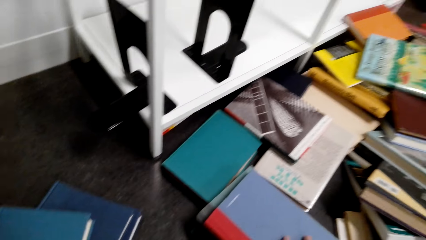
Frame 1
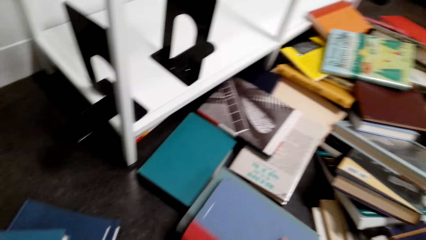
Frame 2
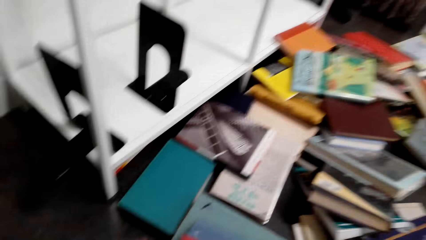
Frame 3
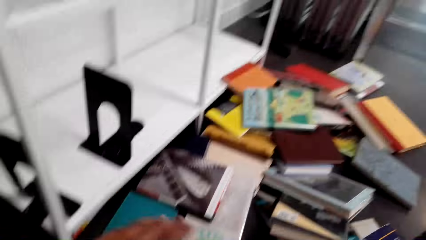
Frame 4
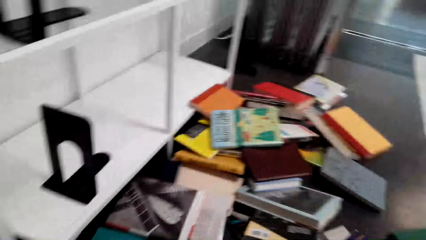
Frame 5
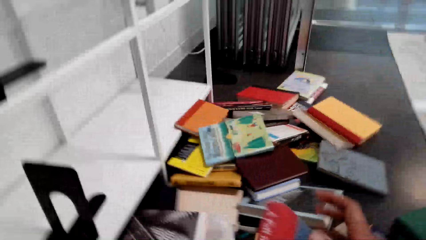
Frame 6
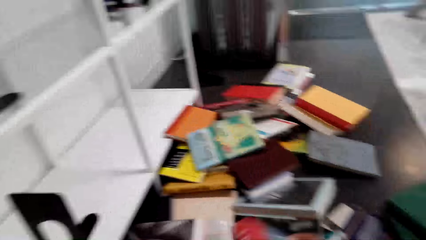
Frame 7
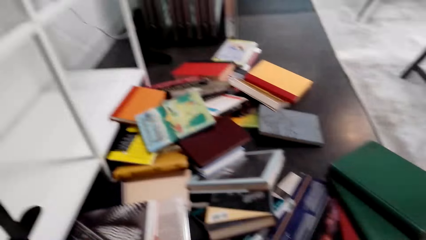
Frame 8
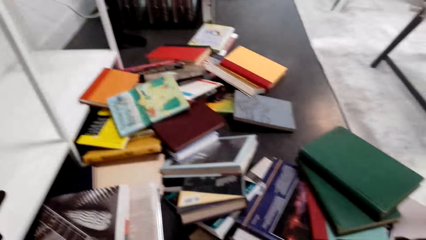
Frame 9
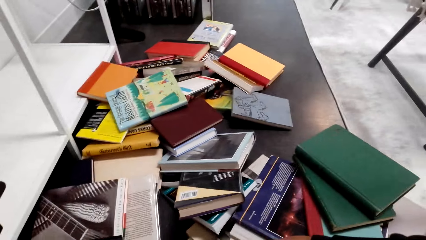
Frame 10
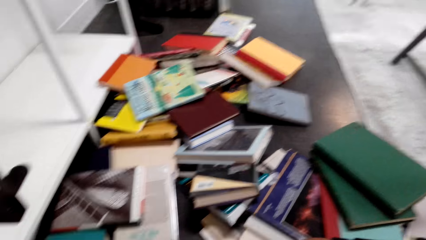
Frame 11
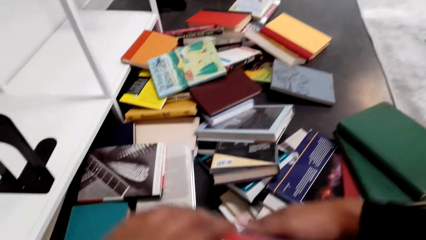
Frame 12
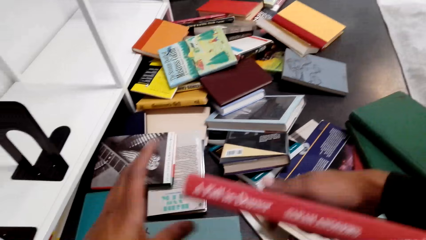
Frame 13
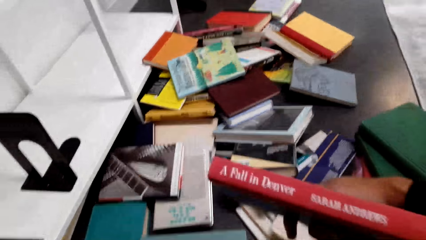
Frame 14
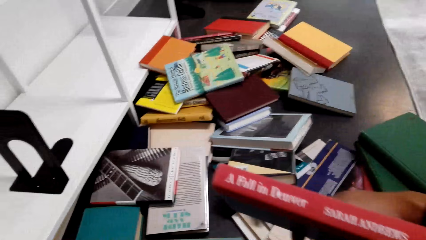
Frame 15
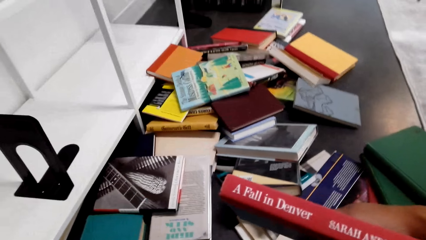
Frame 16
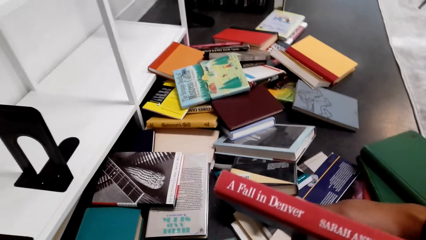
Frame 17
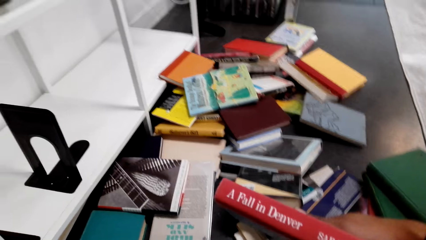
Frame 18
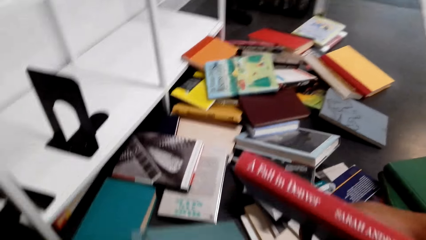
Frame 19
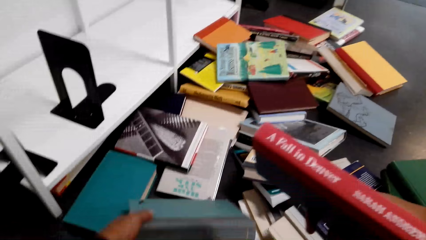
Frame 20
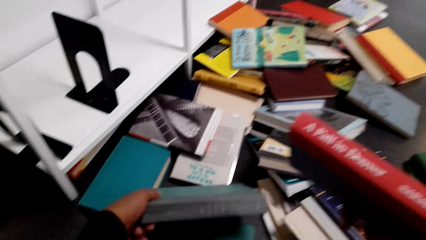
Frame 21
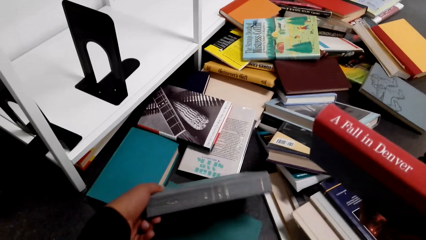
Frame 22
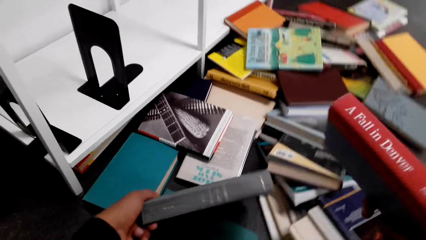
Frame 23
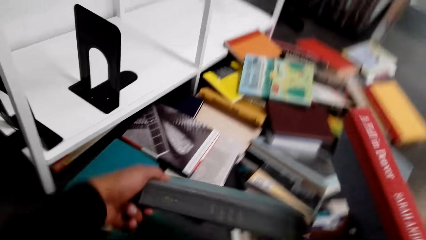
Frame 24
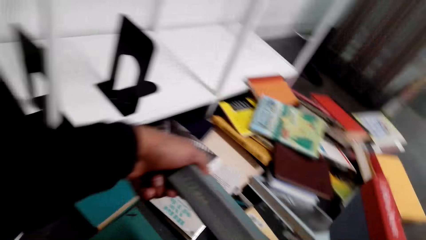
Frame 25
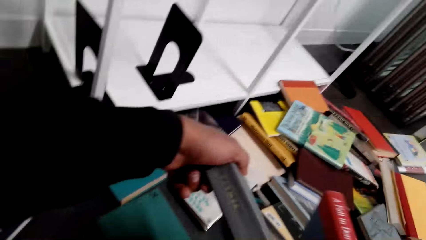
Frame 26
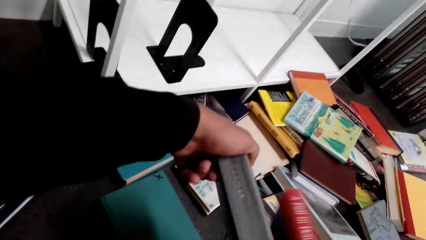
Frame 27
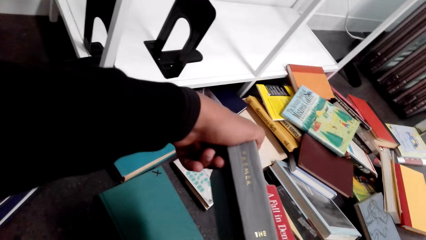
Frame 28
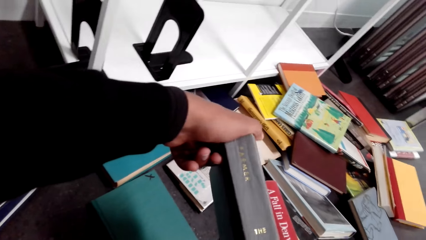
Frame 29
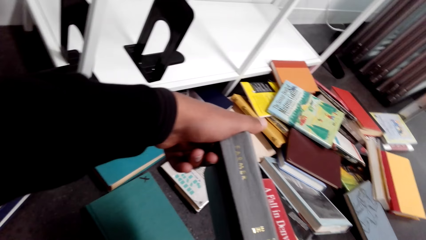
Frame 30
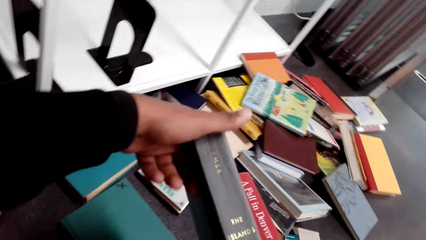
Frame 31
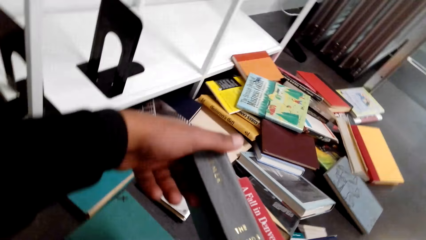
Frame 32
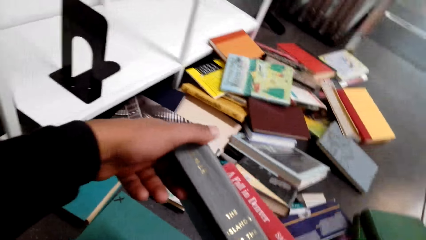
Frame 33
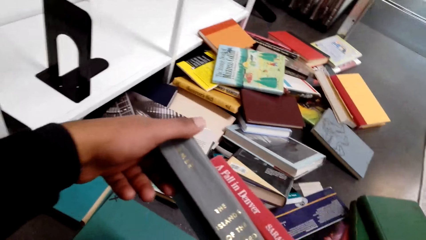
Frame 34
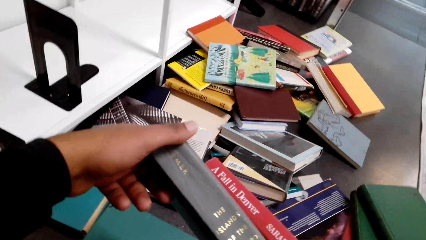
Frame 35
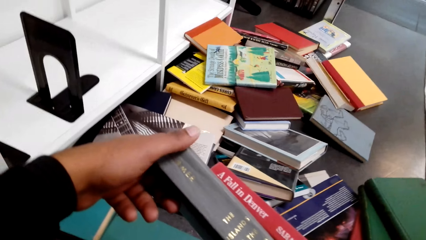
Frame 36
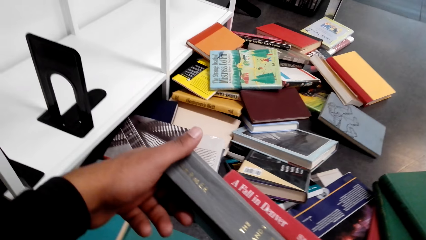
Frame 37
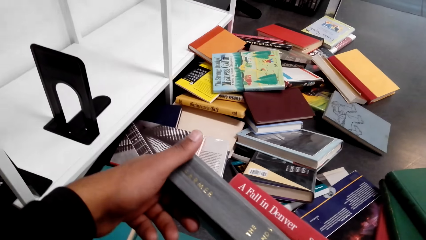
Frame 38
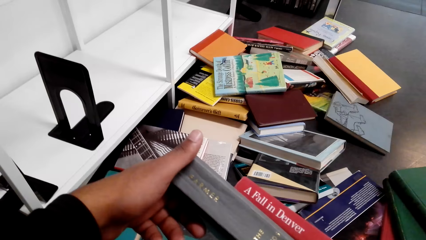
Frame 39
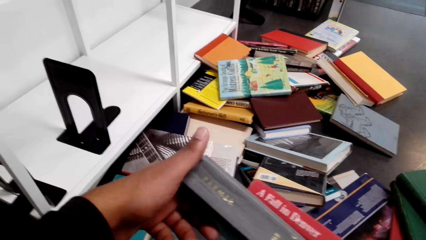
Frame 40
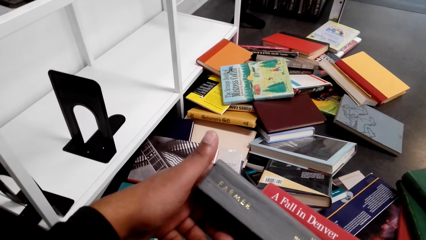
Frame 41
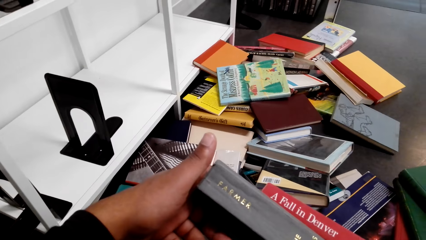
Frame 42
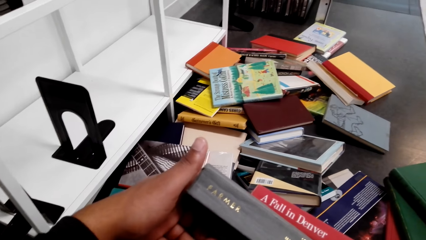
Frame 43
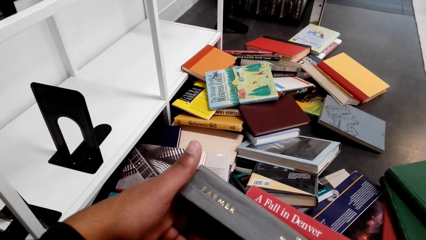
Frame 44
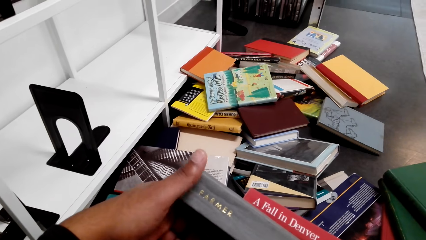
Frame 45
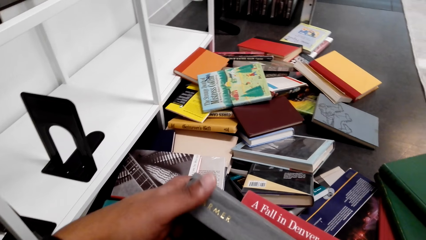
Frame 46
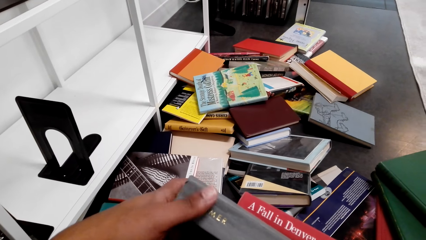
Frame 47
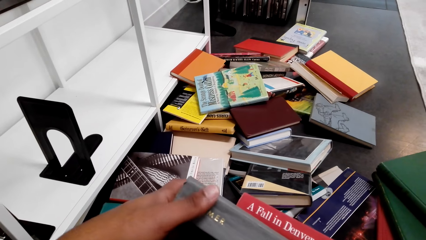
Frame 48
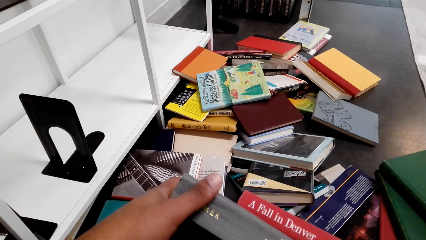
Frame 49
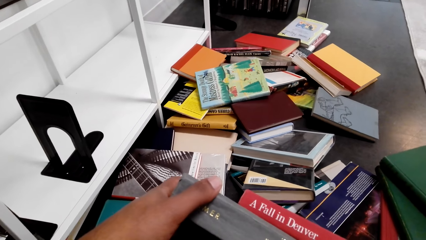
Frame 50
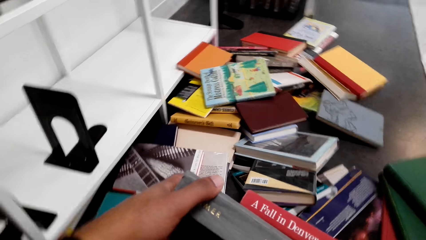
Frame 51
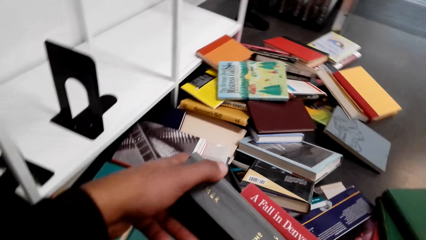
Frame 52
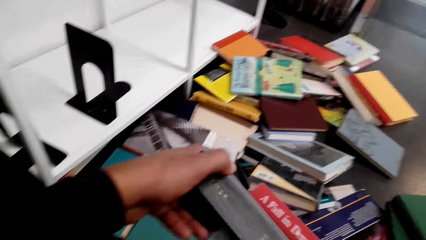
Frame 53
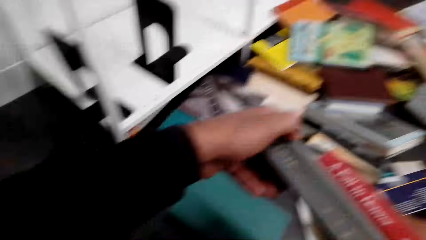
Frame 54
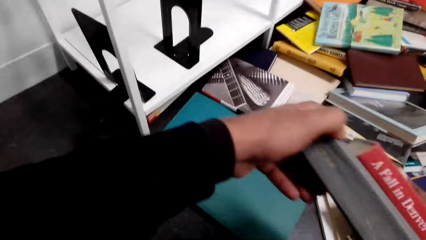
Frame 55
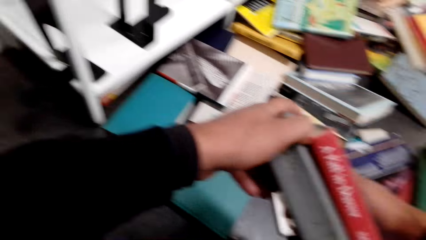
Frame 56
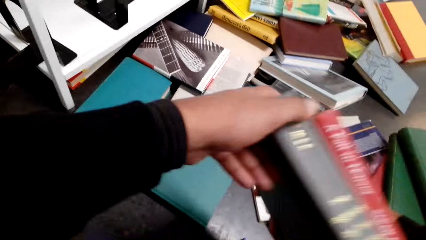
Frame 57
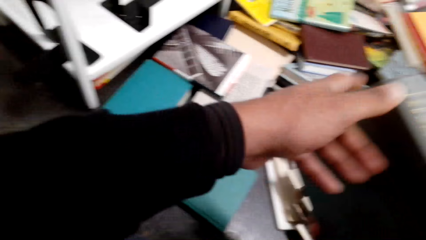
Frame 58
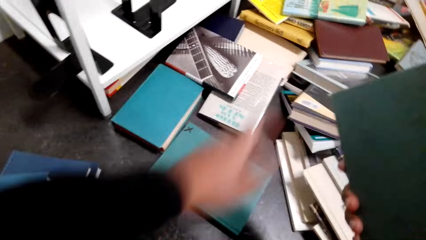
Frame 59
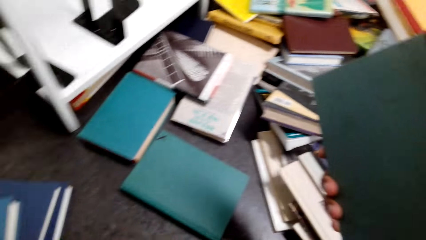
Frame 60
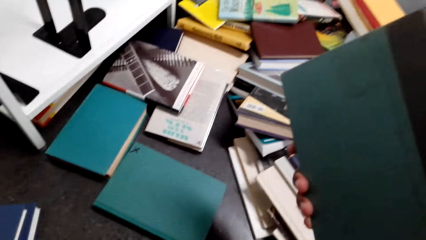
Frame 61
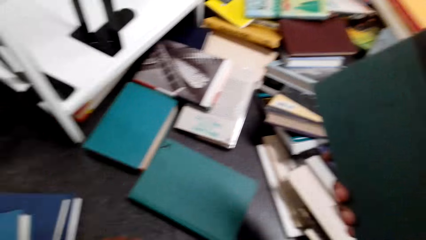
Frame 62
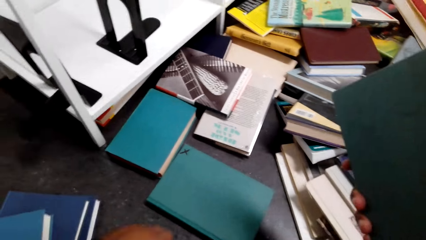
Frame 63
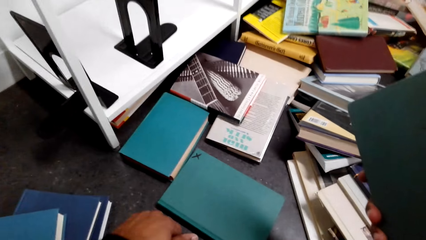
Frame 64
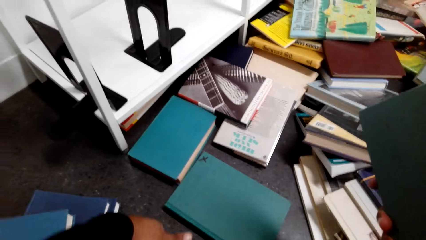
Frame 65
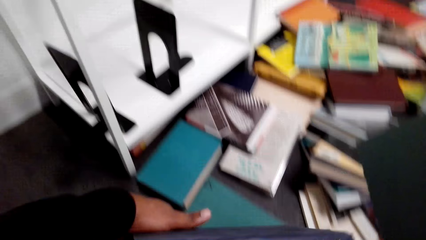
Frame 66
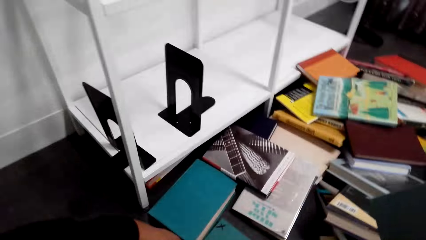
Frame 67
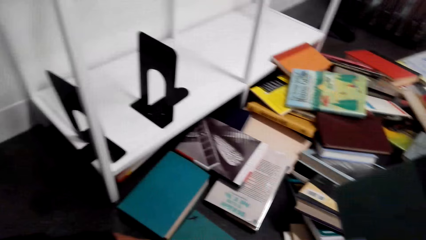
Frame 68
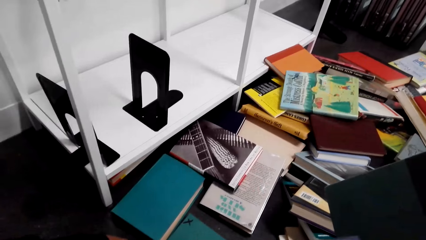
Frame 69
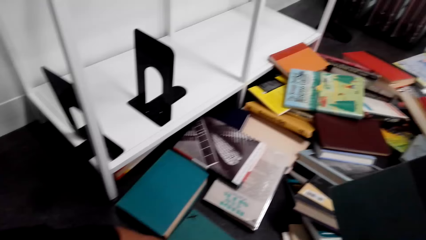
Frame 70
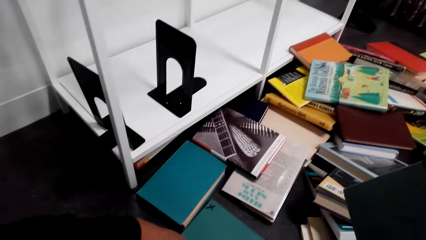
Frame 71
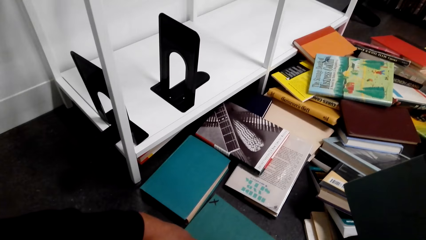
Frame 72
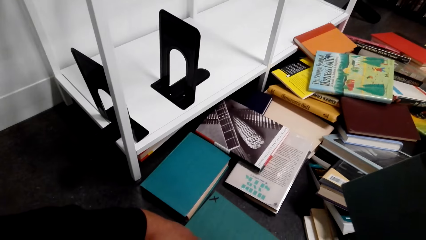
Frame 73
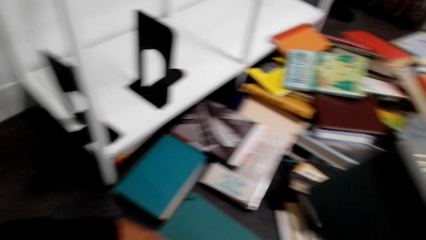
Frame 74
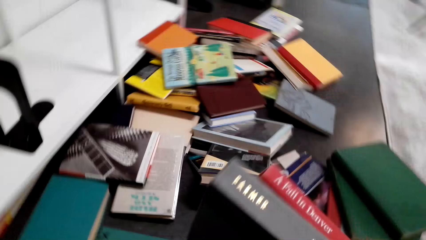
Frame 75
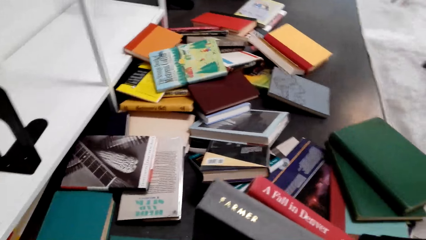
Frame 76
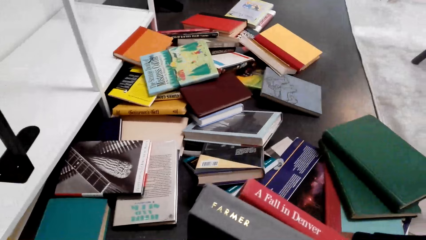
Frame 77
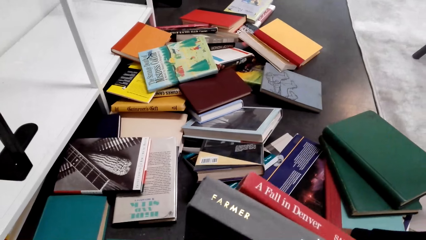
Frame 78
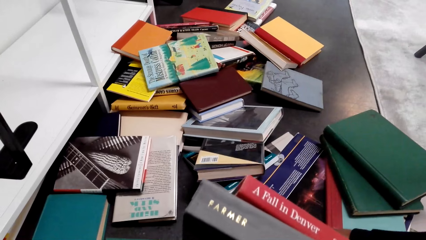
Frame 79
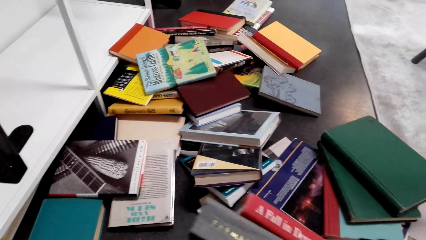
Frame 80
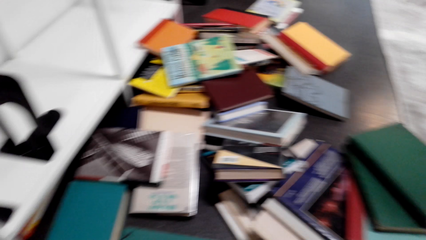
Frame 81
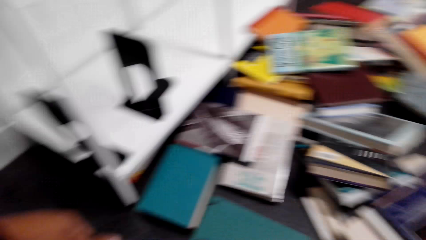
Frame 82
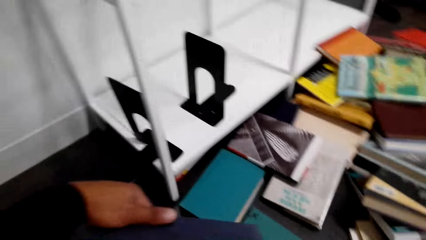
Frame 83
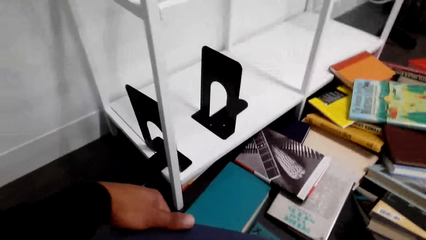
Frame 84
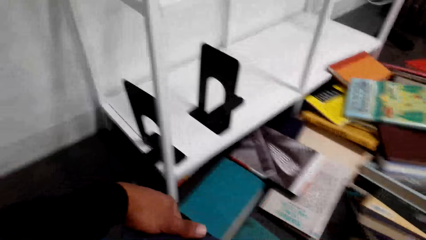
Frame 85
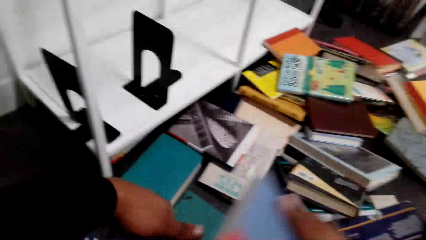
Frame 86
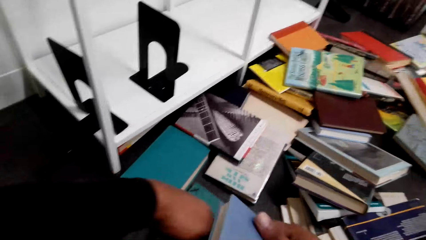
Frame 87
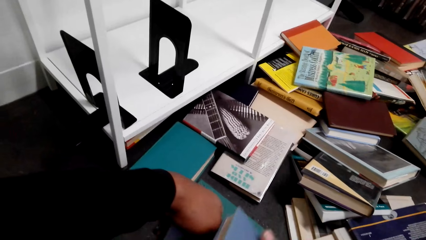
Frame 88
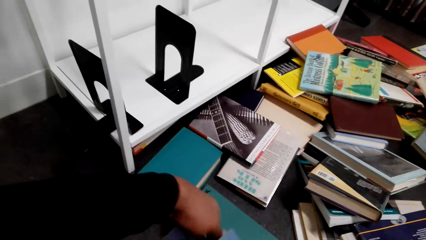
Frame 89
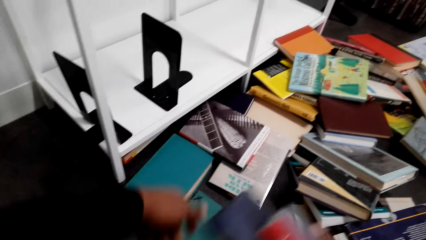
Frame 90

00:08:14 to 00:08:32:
The camera wearer pushes the books on the floor. They look at the books on the floor. They turn the book on the hand. They lift a book. They look at the books on the floor. They lift a book. They look at the book. They pick up a book from the floor. They lift the book. They put the books together. They look at the book. They move the book. They take a book. They look at the books on the floor. They move the left hand. They look at the books on the floor. They put the books aside. They lift a book. They move the book.
